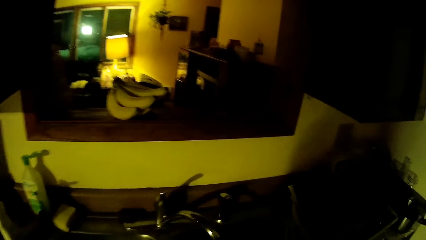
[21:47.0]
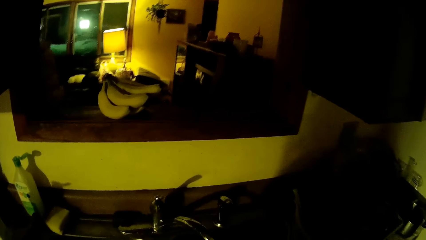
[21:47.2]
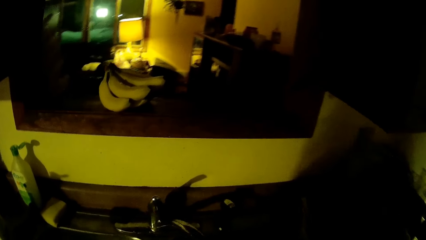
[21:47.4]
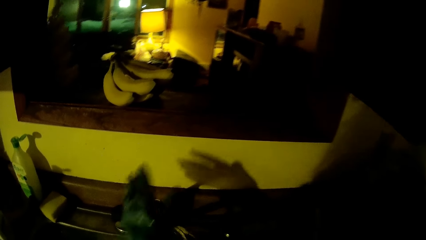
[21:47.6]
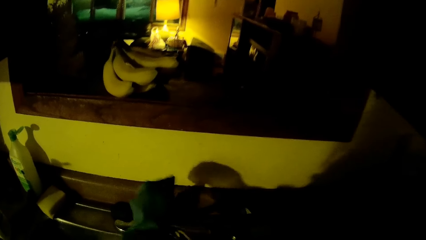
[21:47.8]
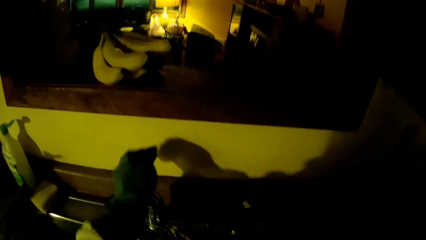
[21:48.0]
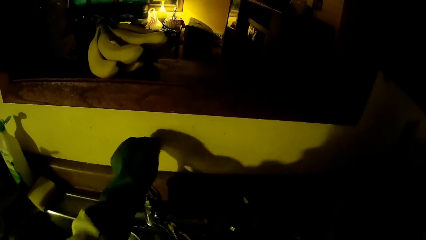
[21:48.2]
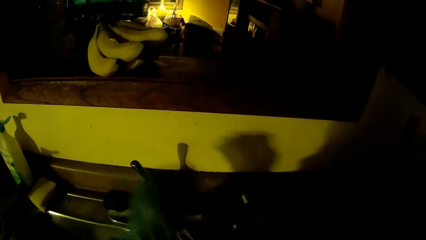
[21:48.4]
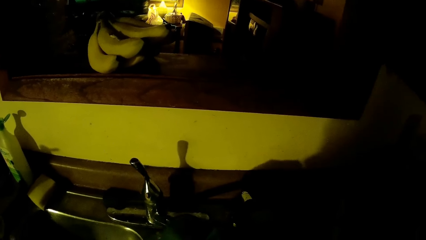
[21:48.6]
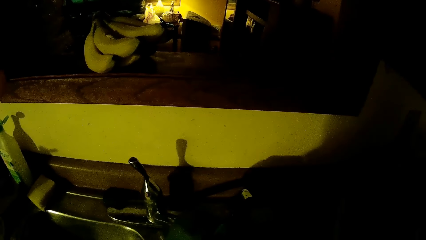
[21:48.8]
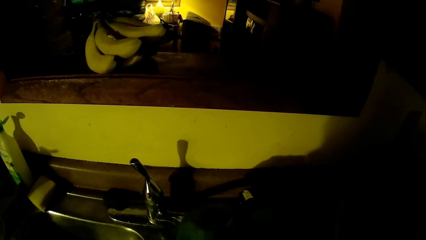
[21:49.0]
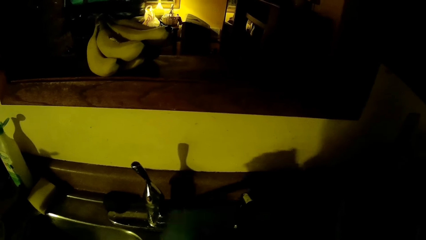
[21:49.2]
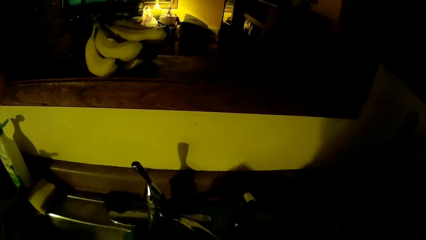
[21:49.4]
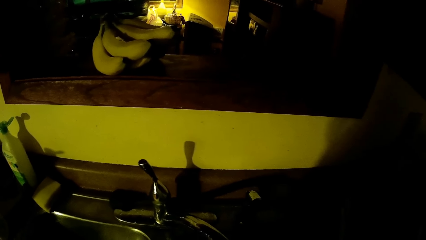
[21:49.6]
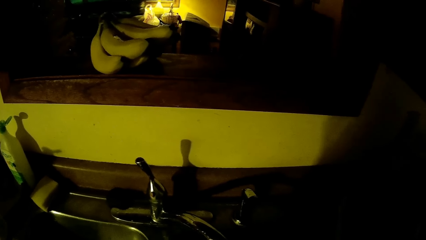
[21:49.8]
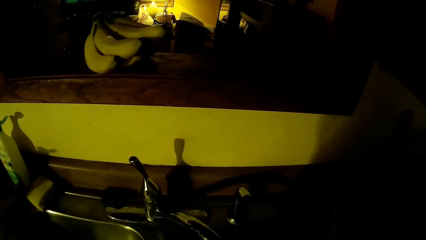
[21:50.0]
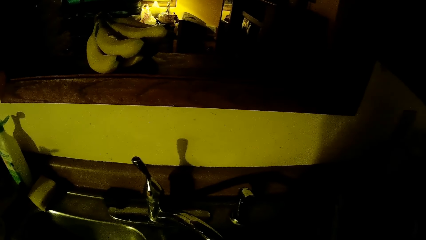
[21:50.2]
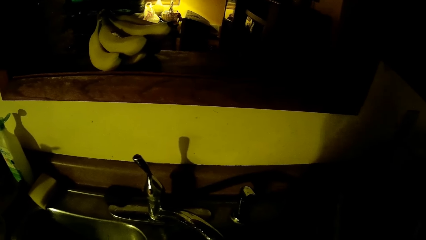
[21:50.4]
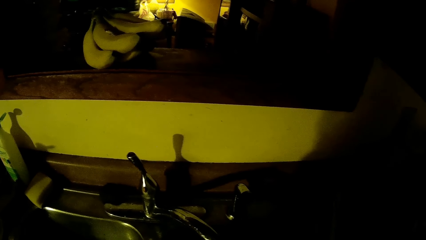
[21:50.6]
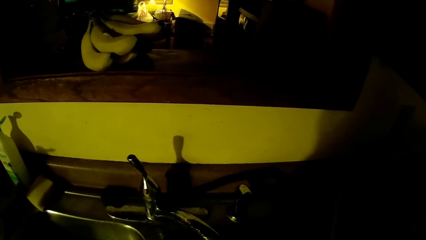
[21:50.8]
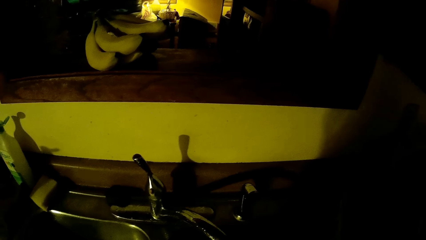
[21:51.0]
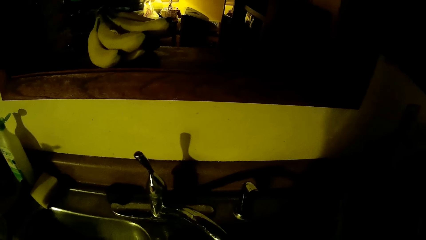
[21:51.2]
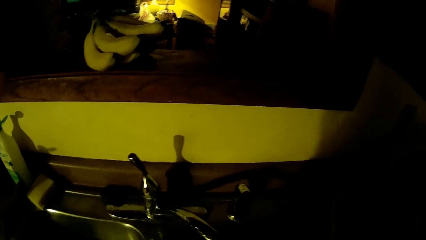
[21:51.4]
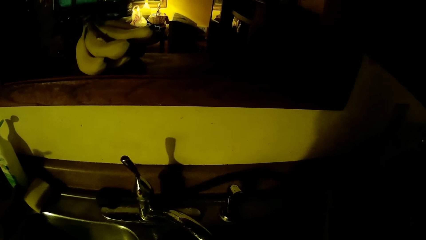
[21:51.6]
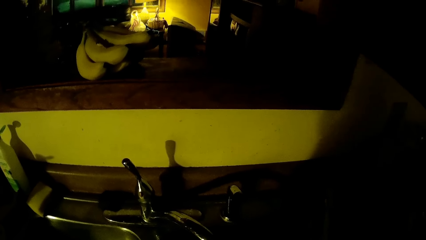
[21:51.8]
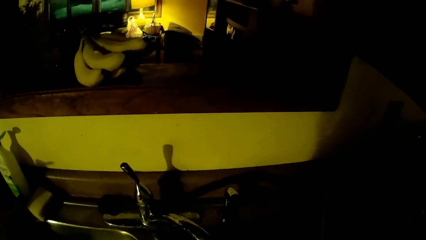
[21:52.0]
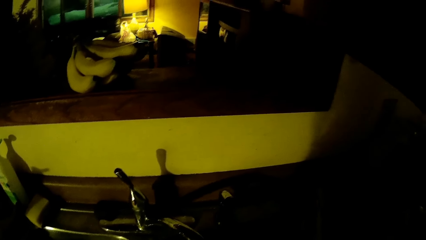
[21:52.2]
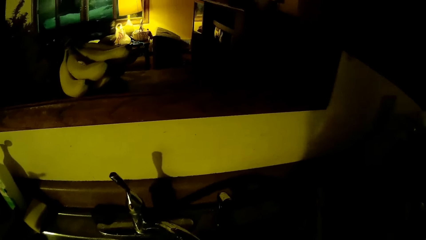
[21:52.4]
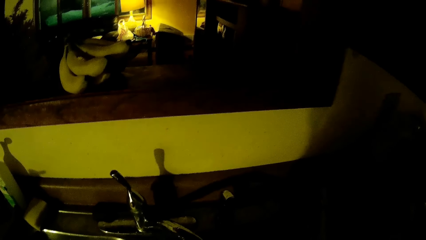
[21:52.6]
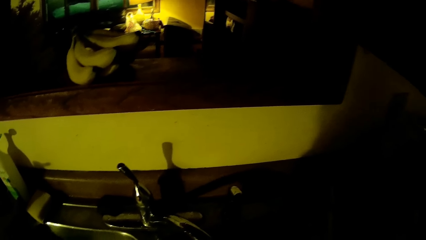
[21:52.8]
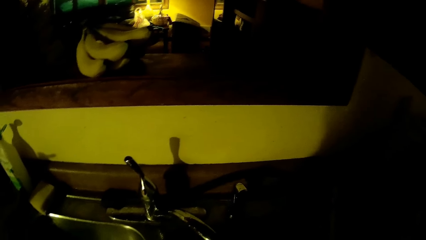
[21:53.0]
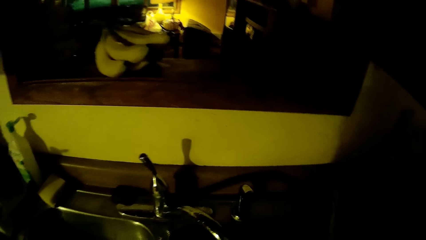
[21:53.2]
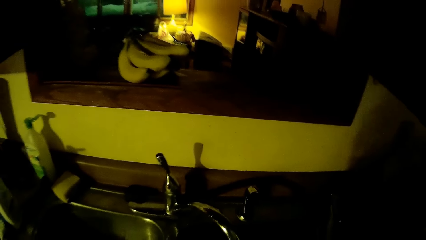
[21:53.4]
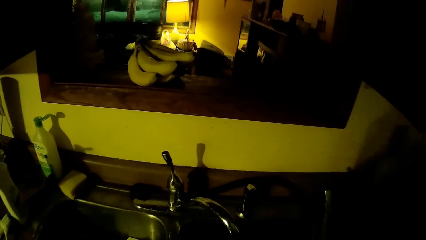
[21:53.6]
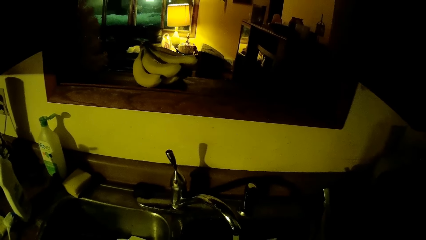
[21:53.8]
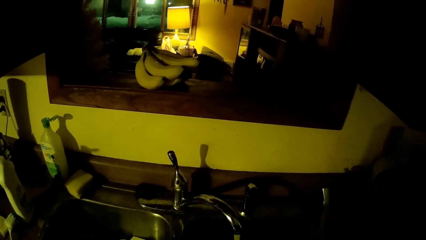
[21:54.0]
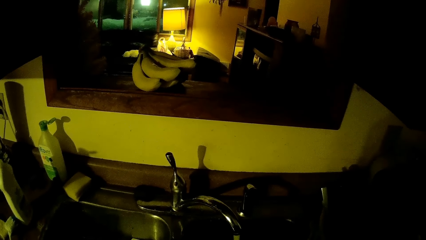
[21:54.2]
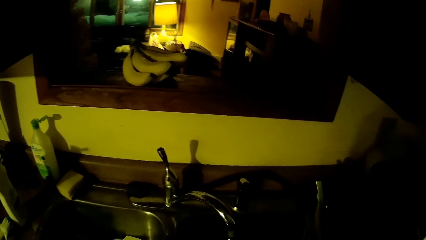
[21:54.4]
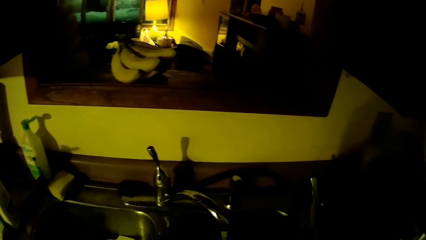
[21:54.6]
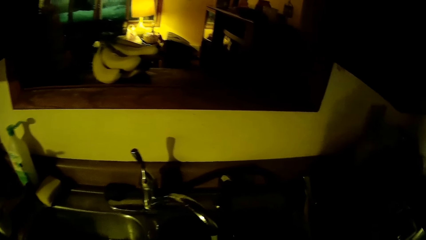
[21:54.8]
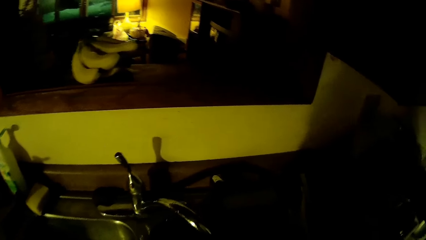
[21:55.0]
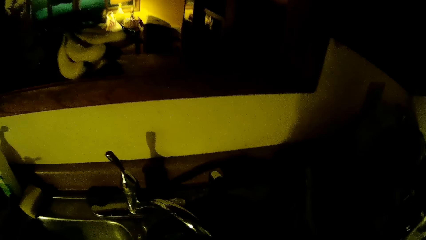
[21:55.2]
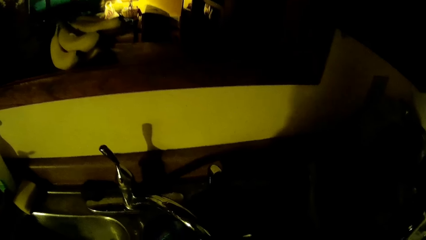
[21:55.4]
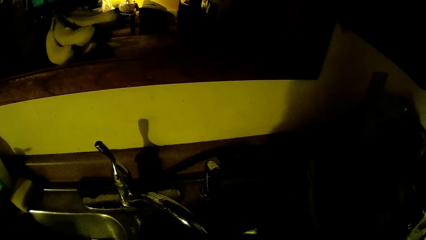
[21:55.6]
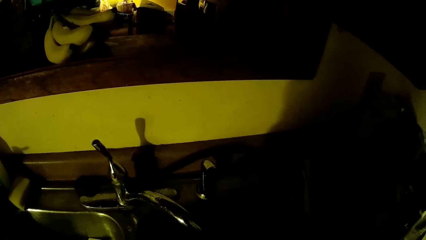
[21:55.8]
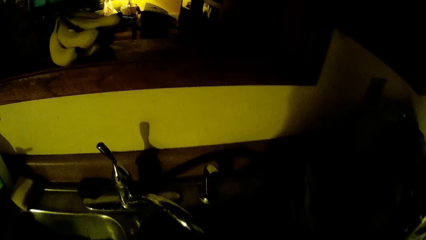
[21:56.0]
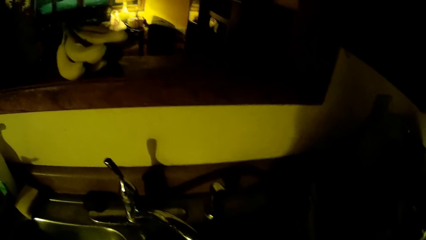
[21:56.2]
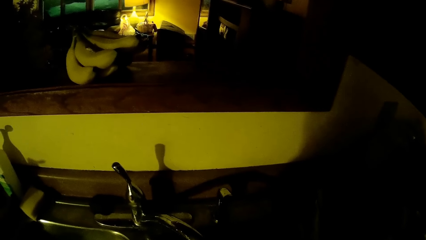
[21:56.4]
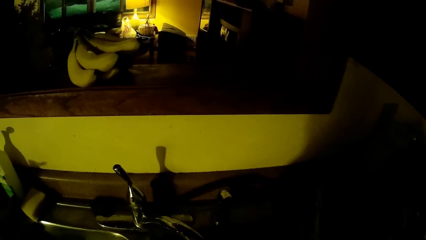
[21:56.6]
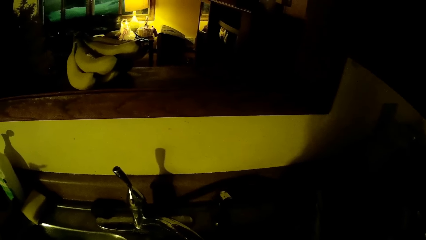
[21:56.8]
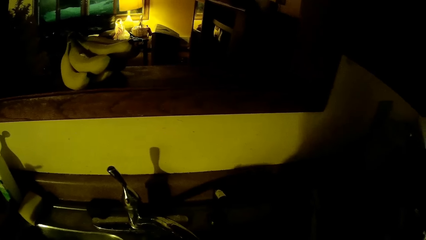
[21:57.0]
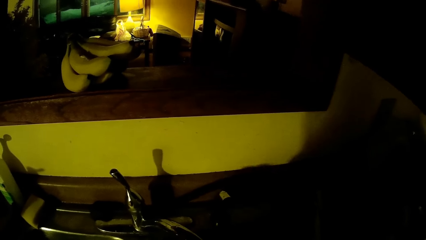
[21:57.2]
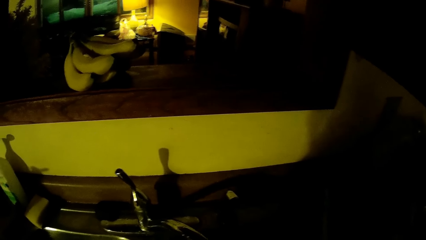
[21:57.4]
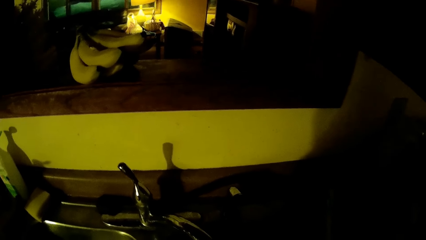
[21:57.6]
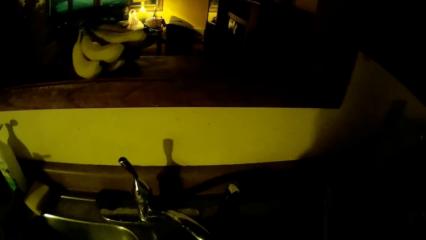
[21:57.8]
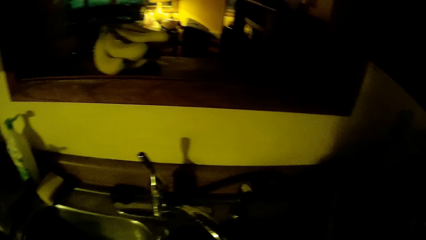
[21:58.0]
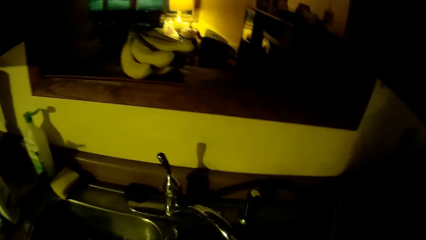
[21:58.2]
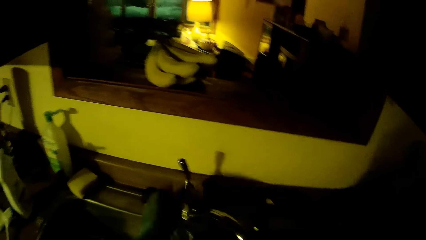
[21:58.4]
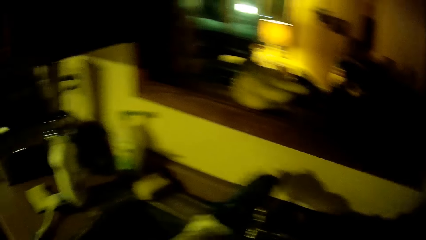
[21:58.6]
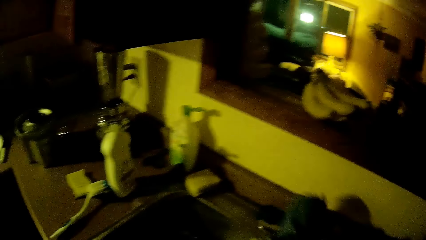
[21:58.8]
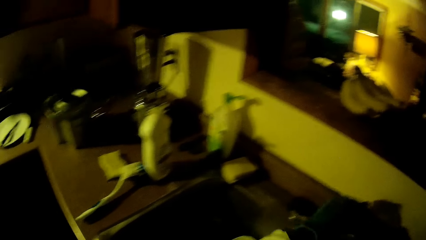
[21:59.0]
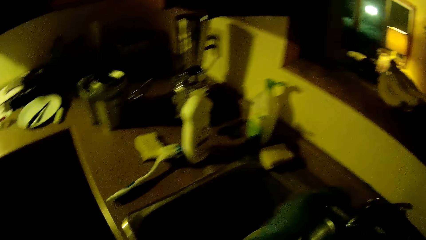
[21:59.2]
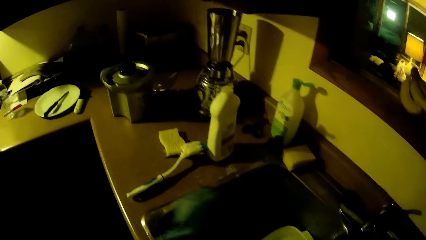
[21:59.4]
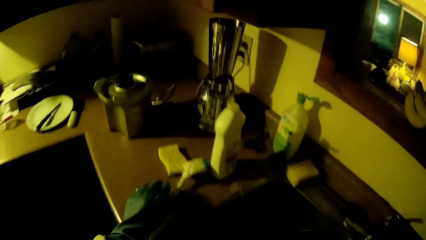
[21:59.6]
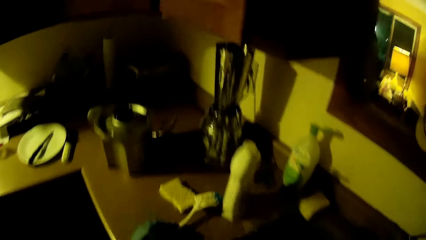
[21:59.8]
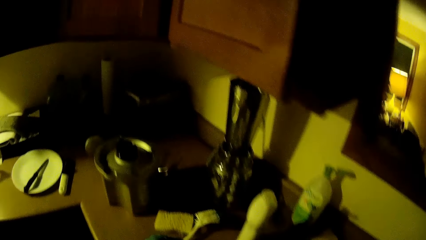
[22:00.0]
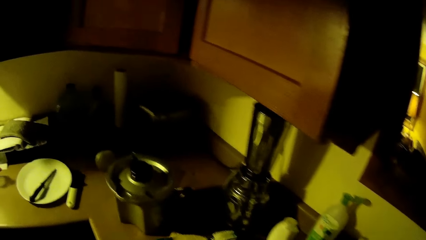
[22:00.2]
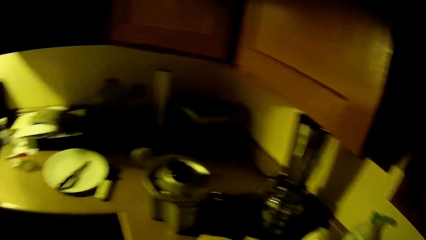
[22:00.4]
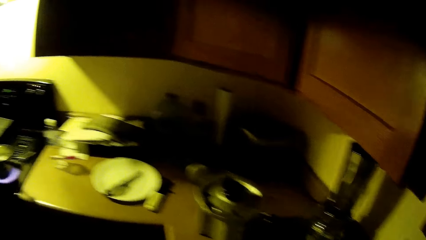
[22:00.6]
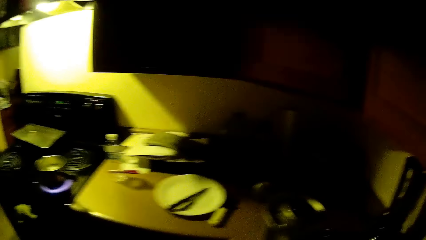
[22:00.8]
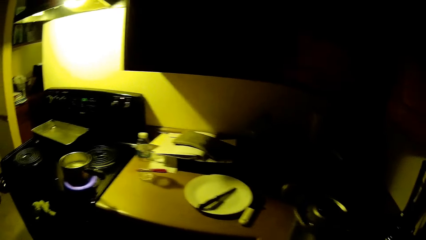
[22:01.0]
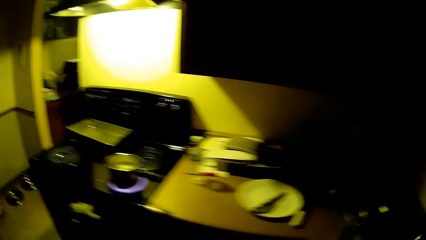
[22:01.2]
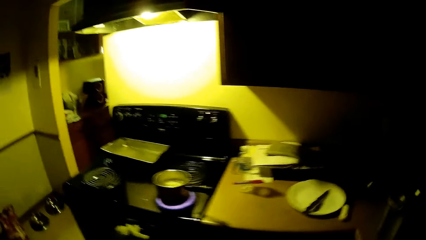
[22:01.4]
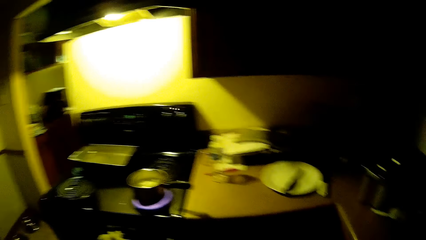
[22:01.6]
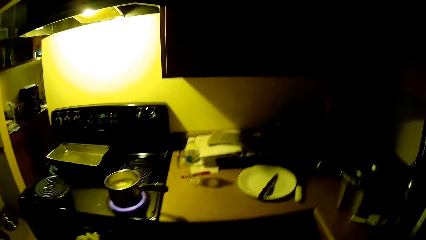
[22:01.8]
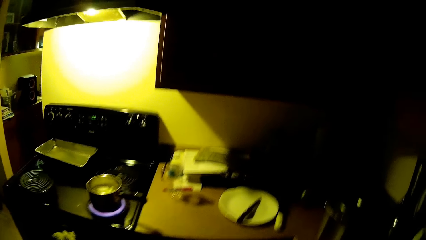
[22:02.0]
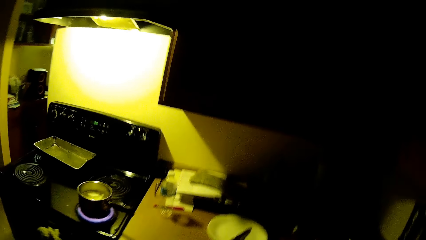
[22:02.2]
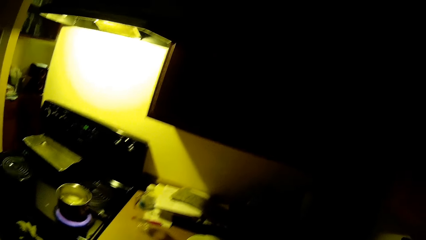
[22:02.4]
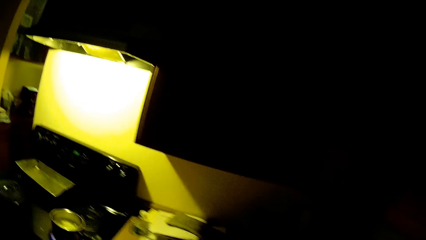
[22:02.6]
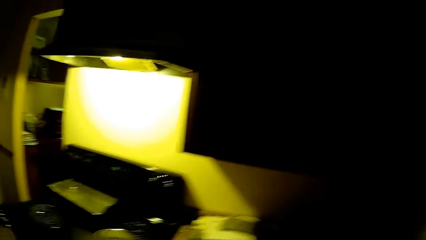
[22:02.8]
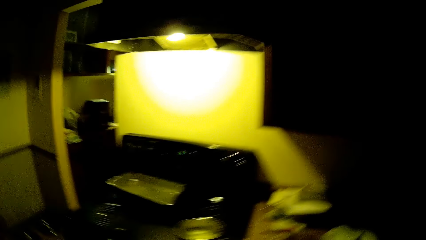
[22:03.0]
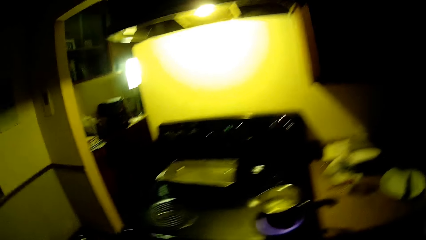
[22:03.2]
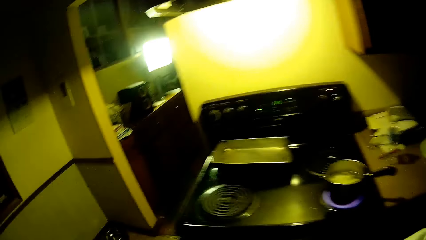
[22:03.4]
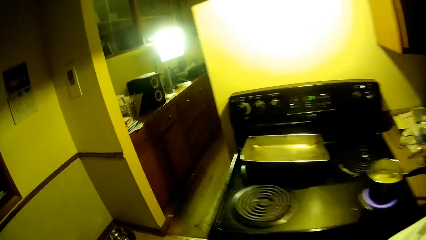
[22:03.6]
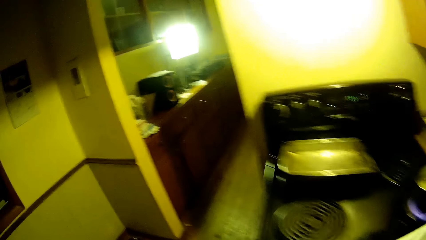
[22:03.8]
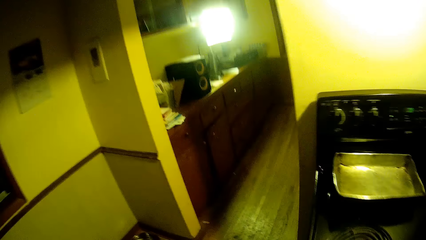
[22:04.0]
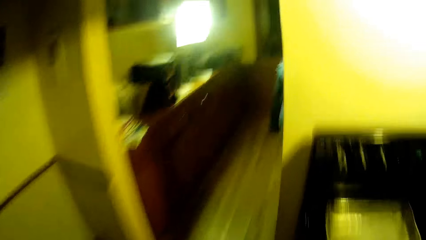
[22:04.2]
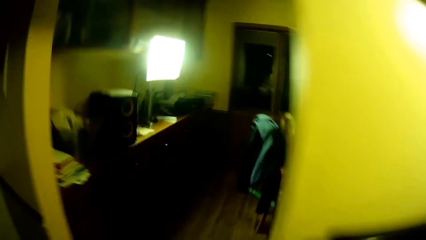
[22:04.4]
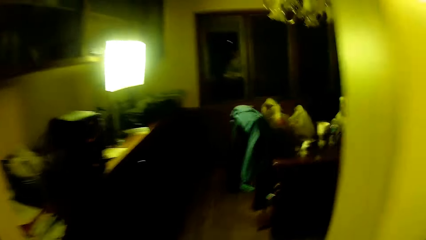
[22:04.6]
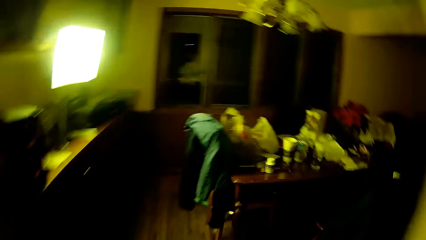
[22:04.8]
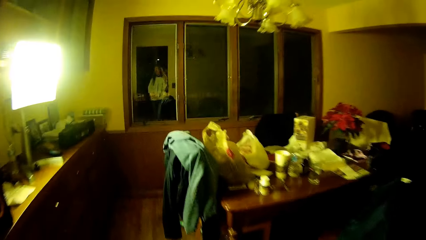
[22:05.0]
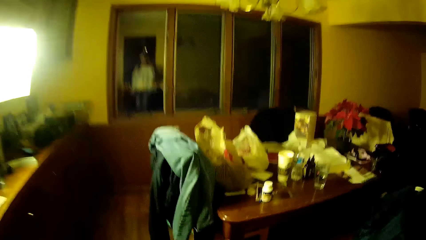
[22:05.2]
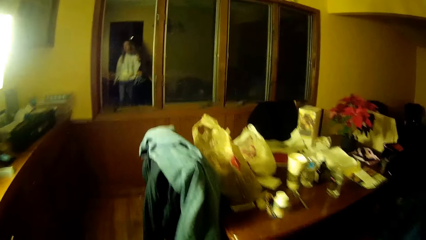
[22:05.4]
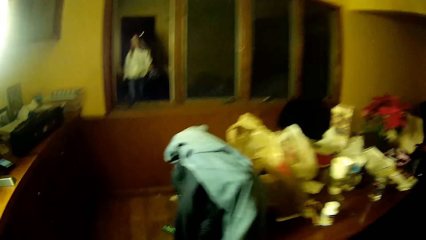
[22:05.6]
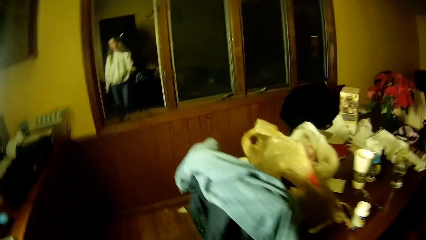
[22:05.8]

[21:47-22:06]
The camera wearer opens the tap. She touches the tap regulator with her left hand. She touches the tap mixer with her left hand. She fills the bowl with water. She closes the tap. She touches the tap regulator with her left hand. She shifts a brush with her left hand on the kitchen counter. She walks.
